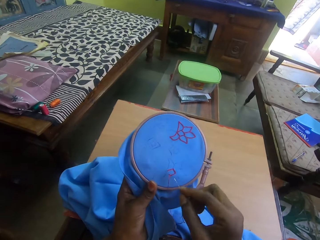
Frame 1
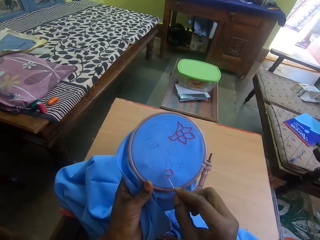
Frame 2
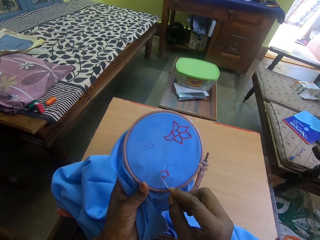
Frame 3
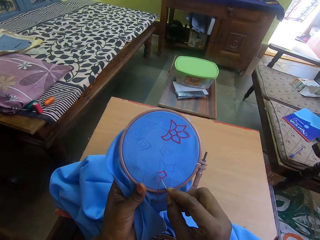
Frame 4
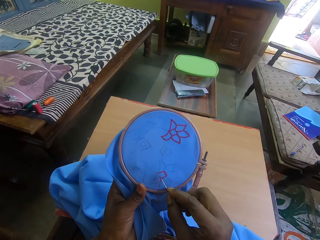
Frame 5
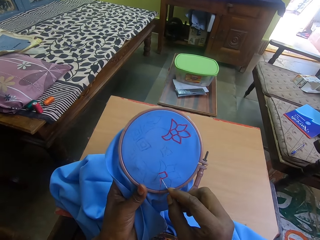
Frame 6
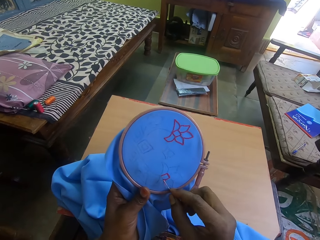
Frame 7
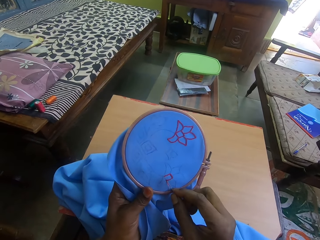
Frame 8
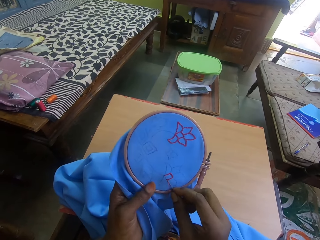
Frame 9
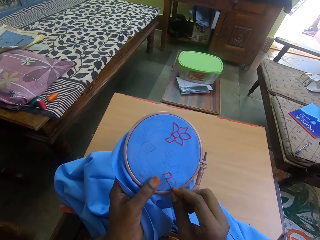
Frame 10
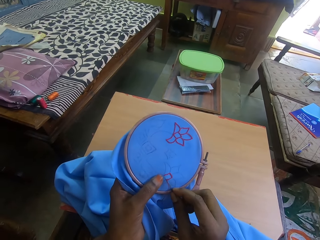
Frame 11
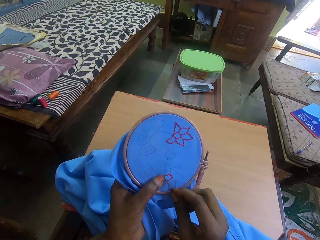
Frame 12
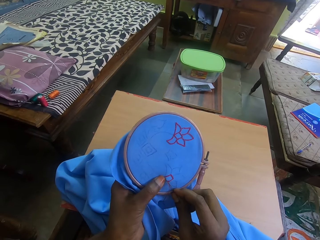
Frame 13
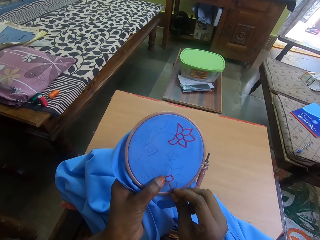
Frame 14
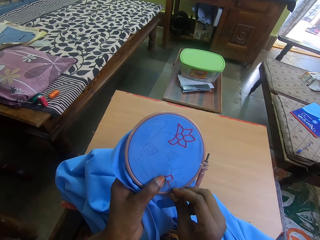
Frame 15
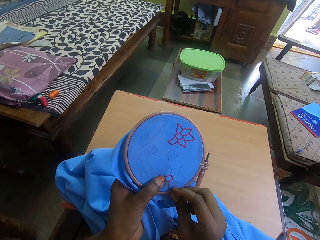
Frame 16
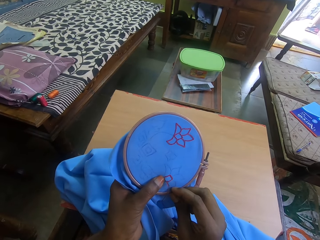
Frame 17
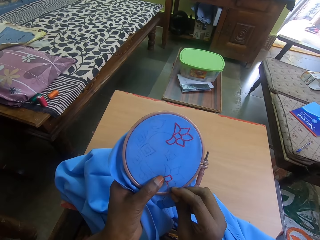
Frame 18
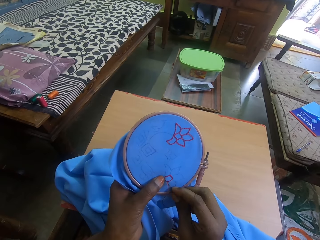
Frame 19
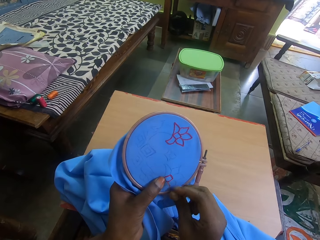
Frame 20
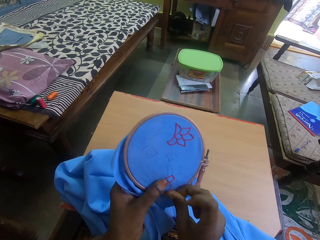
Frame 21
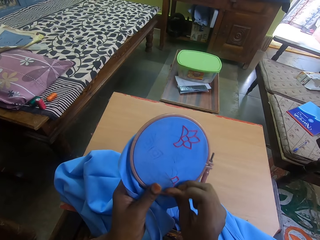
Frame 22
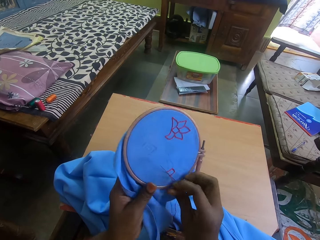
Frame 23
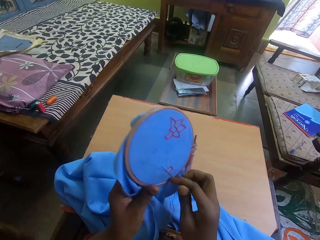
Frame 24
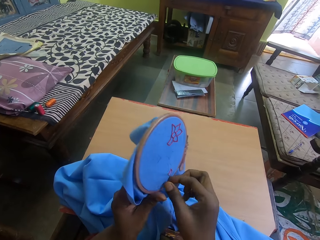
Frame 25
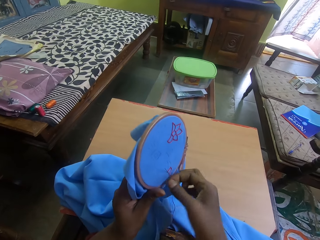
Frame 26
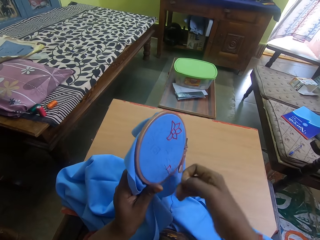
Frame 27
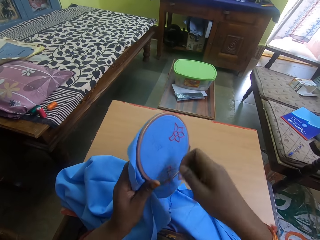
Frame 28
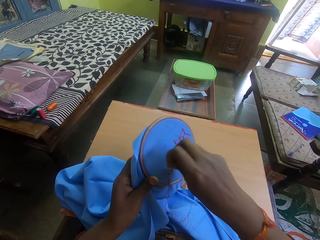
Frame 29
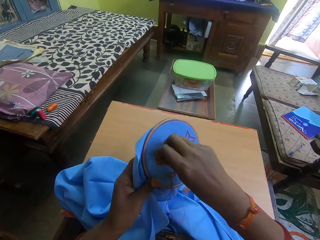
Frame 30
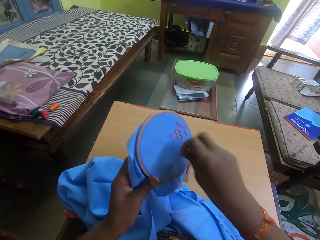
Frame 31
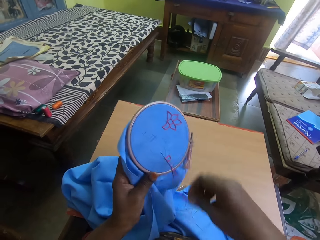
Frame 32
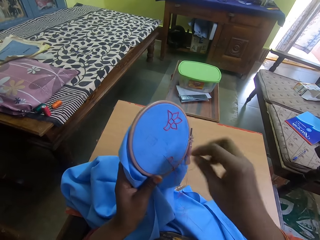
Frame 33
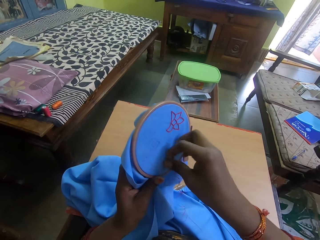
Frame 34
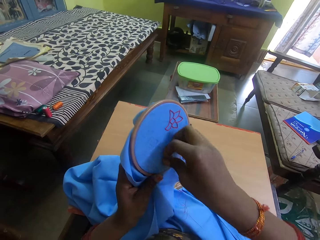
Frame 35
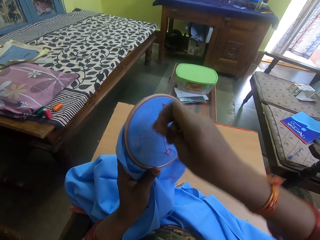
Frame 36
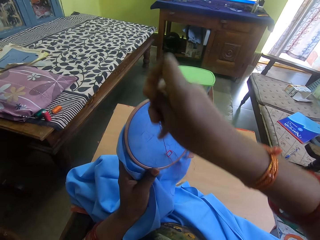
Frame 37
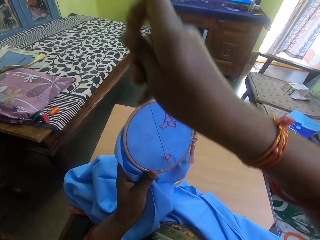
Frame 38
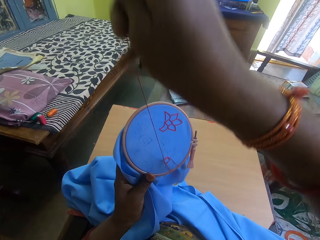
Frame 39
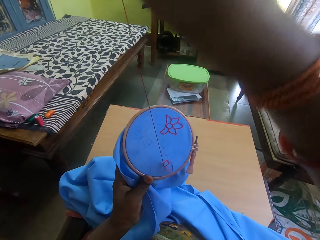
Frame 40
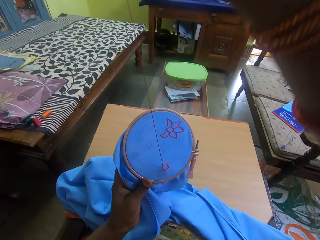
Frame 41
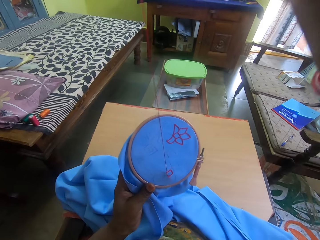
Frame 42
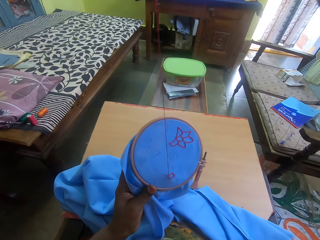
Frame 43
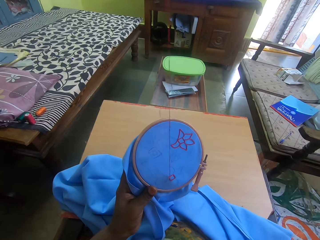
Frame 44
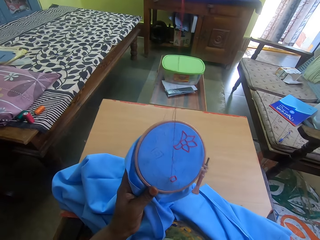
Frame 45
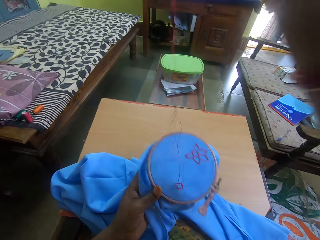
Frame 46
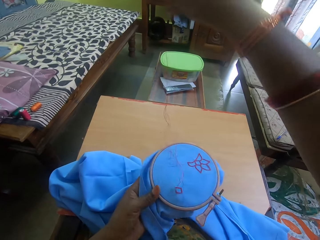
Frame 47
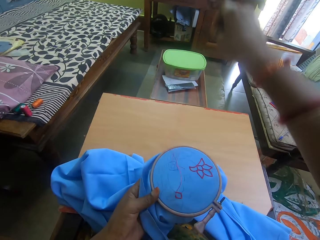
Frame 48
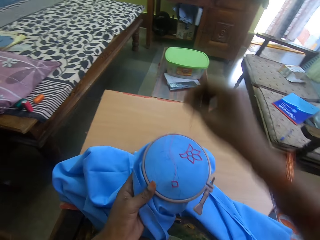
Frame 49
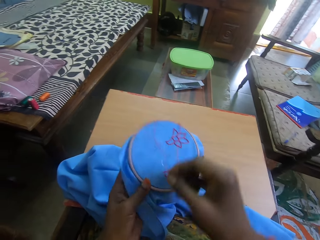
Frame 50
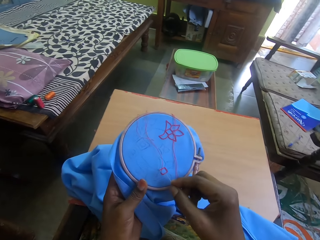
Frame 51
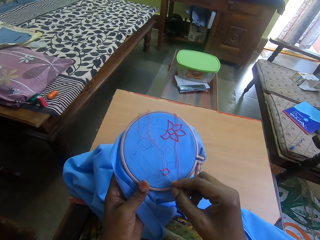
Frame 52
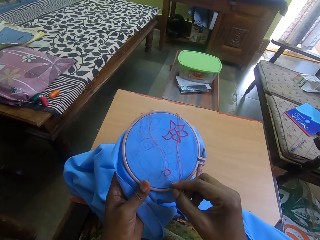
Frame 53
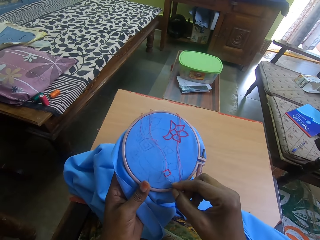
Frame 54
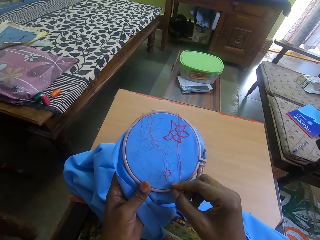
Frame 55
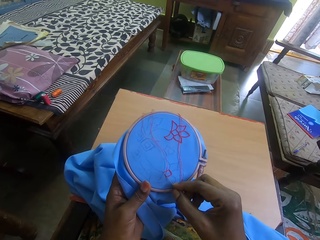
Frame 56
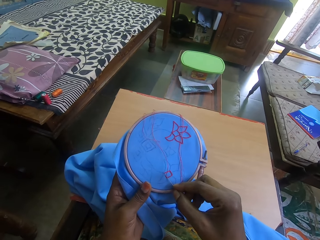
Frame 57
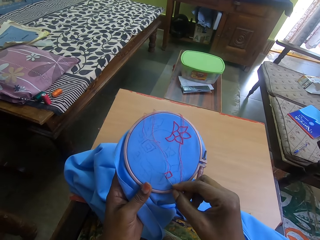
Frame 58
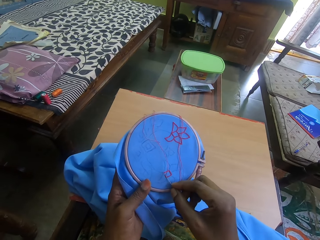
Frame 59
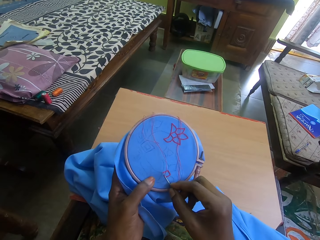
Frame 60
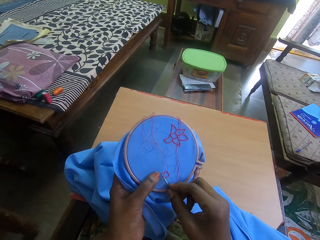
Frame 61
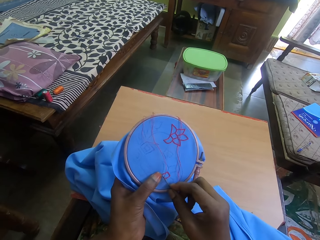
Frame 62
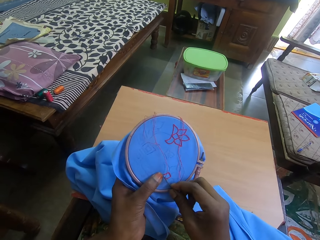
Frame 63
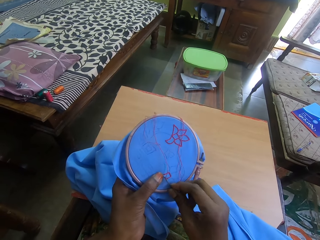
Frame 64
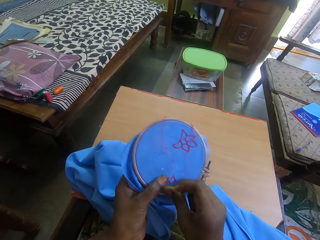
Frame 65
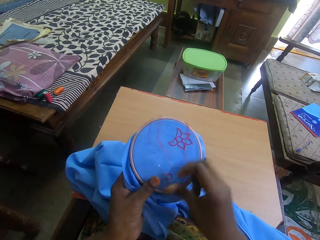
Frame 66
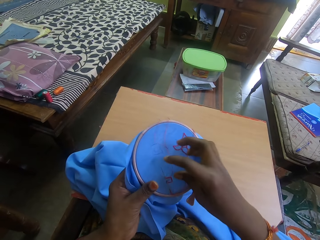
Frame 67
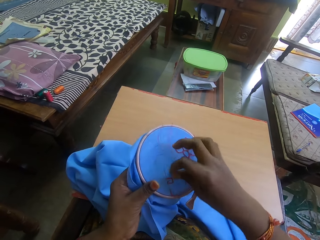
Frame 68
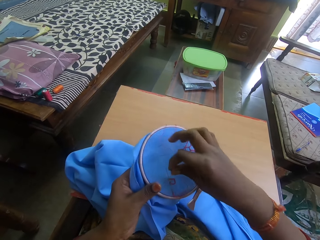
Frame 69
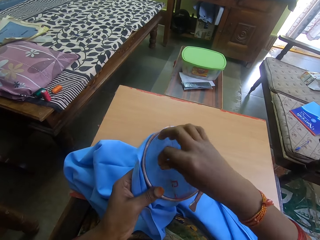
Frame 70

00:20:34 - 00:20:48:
The camera wearer sews embroidery on the fabric with a needle. They move the thread behind the needle. They pull the thread on the fabric. They sew embroidery on the fabric with the needle. They move the thread behind the needle.

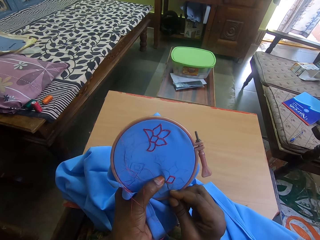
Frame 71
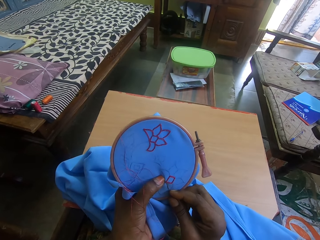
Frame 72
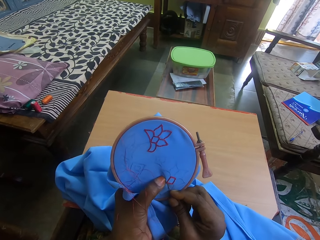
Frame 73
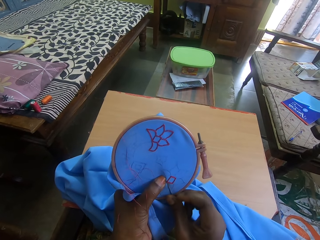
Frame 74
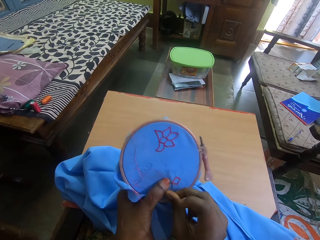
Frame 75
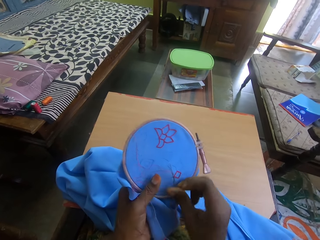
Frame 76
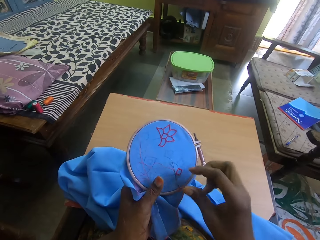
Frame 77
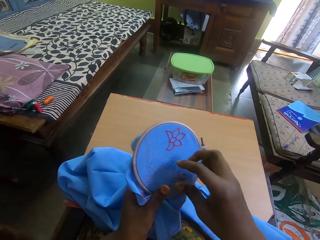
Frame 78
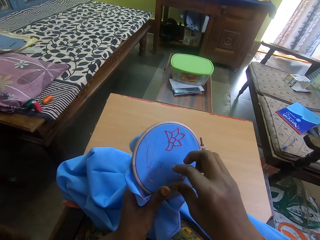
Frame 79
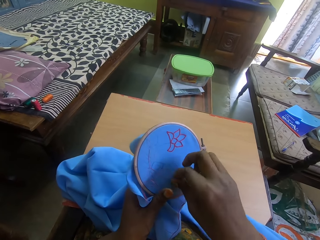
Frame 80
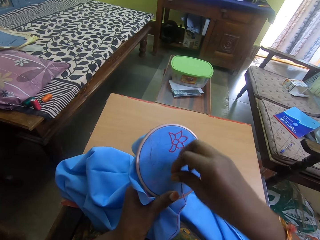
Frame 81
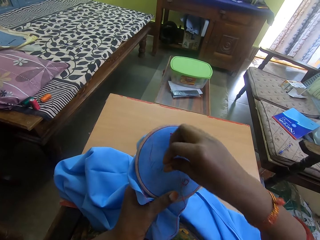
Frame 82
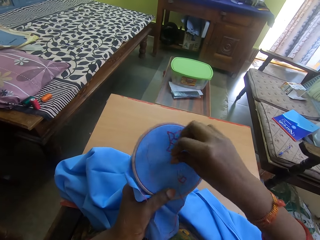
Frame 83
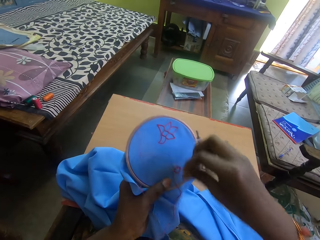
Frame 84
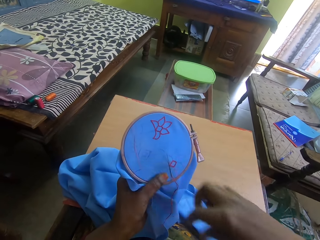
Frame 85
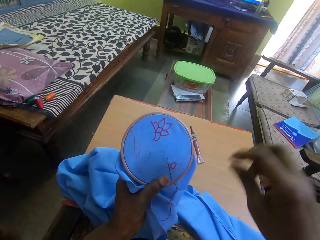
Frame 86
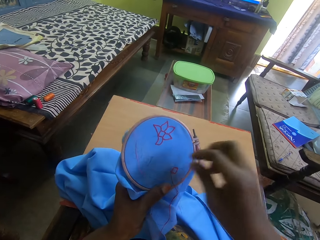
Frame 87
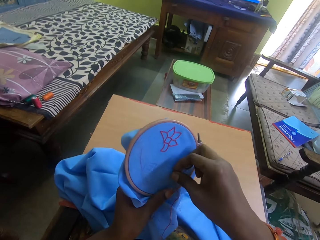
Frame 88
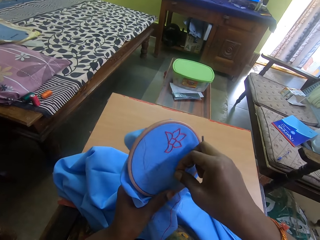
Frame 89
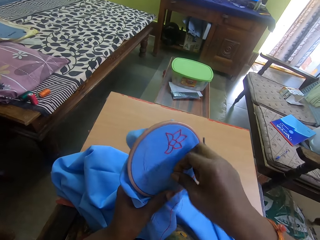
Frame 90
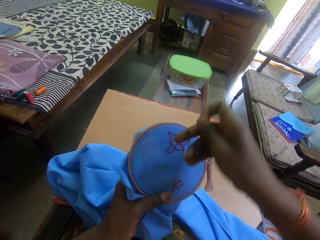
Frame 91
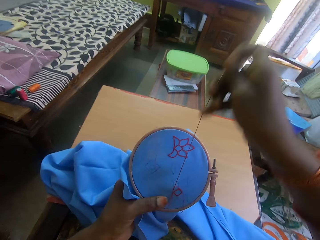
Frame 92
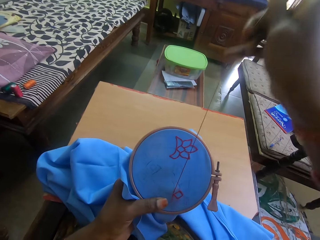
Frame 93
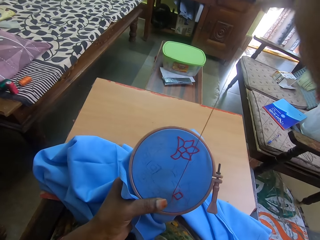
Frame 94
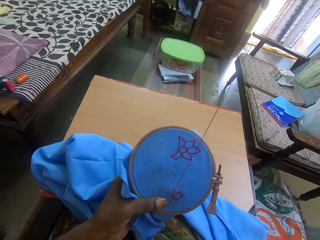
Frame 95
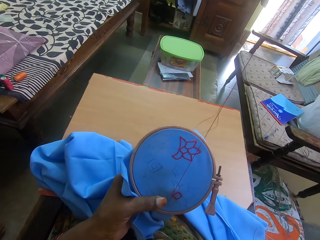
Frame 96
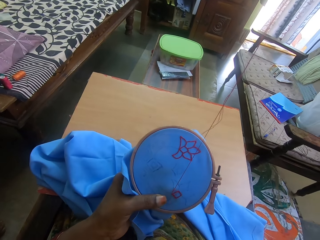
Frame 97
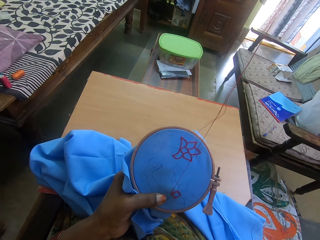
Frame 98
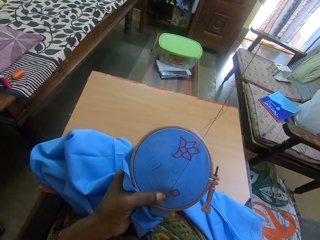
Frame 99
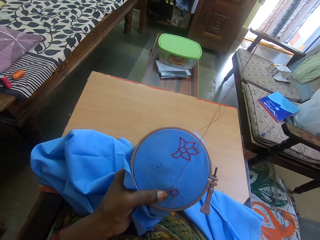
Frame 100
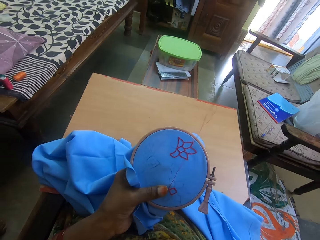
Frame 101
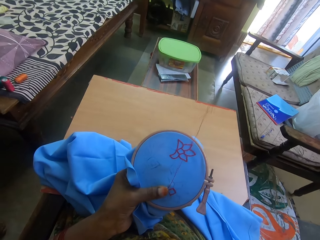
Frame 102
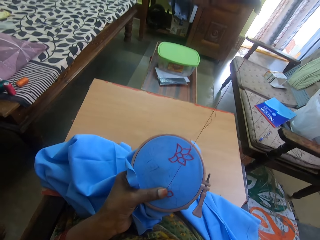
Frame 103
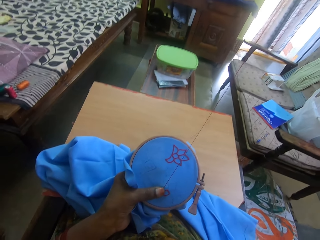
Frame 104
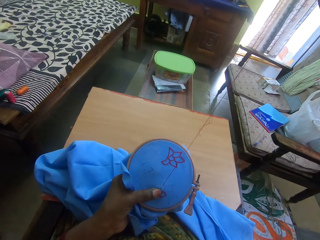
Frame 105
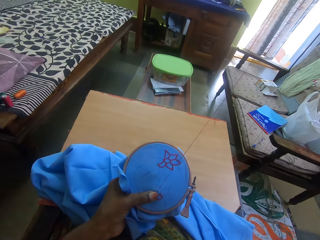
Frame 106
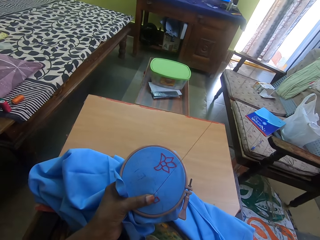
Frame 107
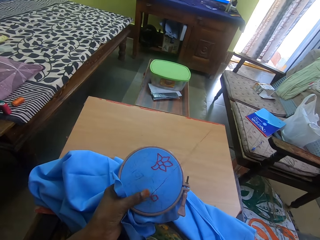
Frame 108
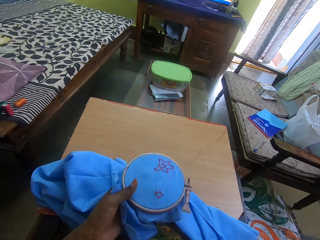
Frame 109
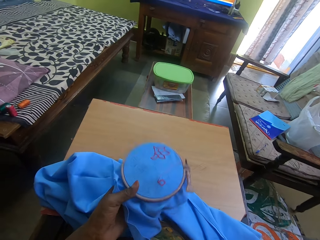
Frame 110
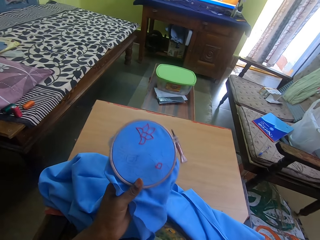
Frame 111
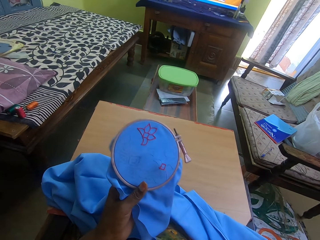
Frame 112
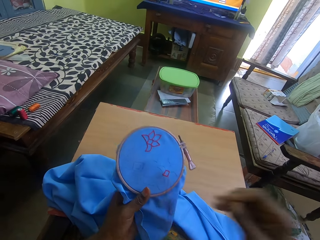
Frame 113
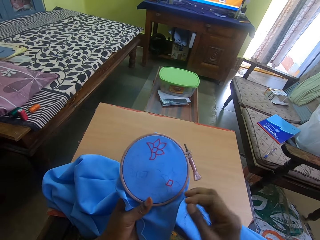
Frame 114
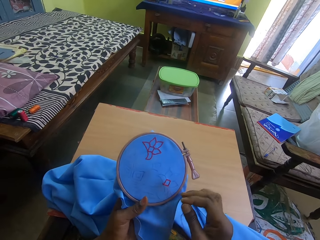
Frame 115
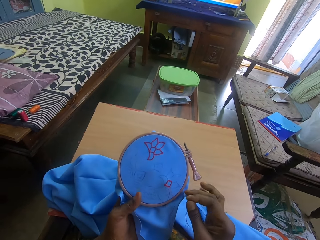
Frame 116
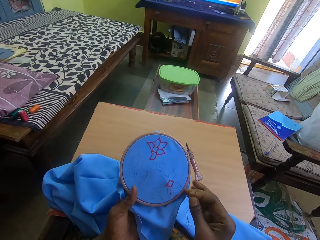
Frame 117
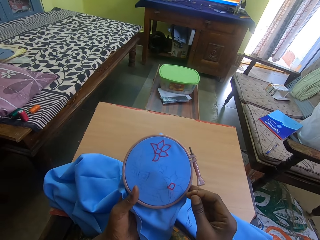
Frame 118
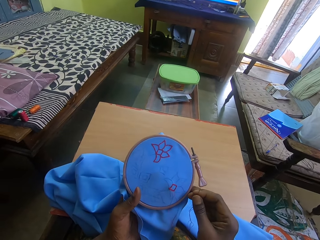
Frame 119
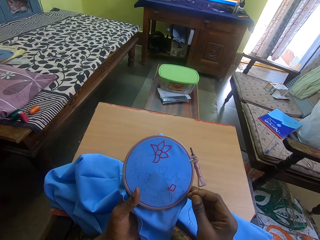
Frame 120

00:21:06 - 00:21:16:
The camera wearer moves the thread behind the needle. They pull the thread on the fabric.
